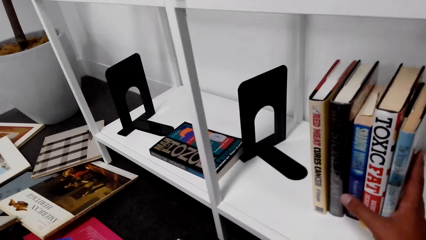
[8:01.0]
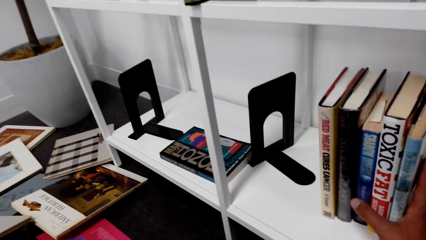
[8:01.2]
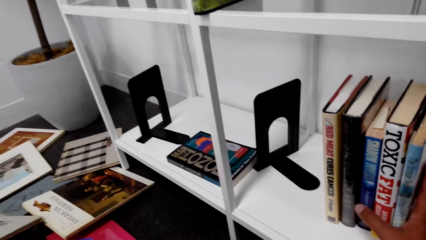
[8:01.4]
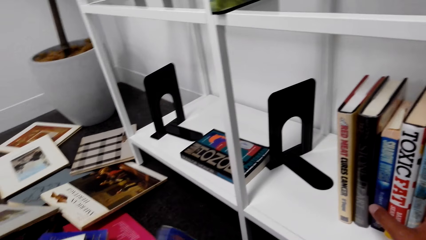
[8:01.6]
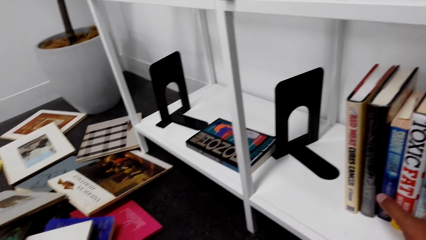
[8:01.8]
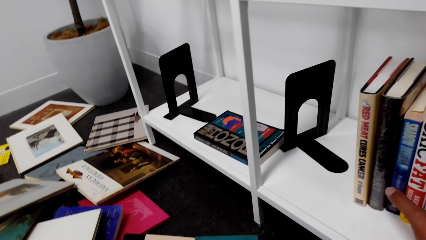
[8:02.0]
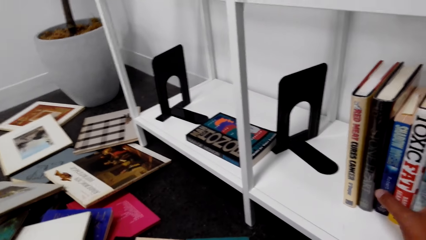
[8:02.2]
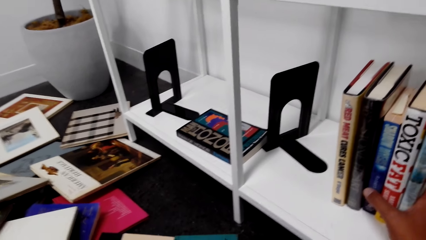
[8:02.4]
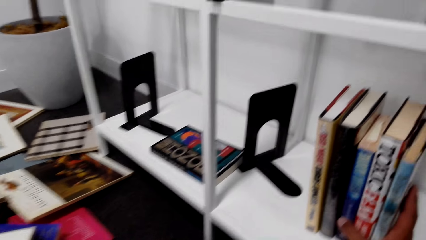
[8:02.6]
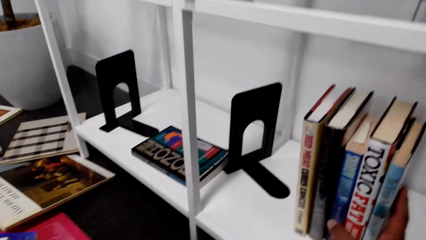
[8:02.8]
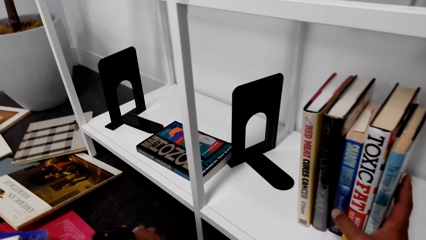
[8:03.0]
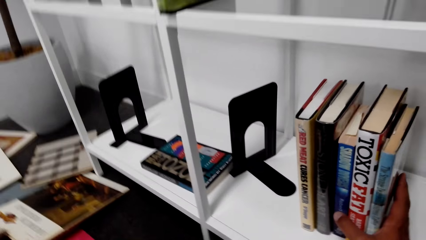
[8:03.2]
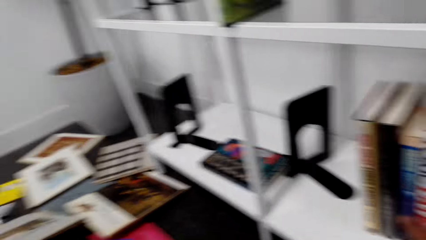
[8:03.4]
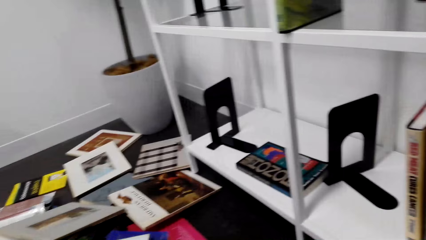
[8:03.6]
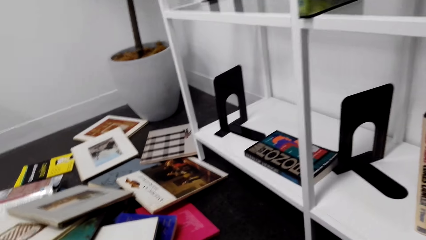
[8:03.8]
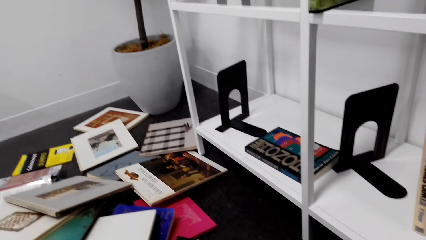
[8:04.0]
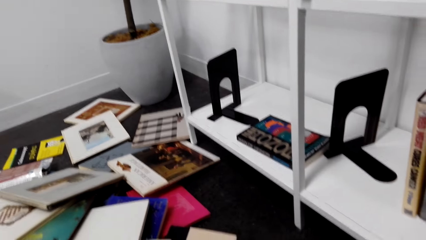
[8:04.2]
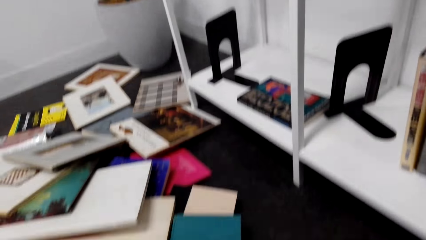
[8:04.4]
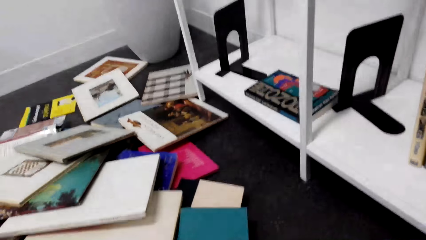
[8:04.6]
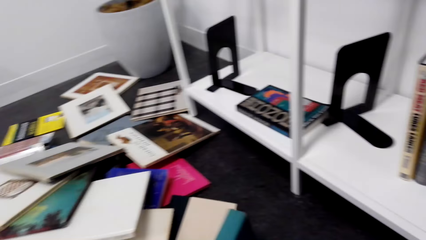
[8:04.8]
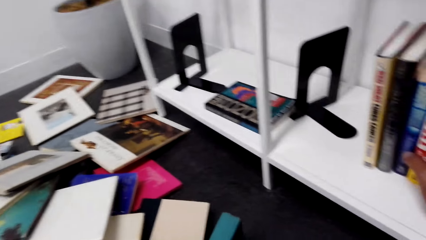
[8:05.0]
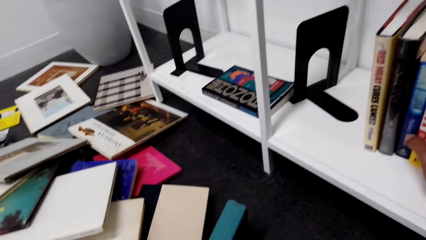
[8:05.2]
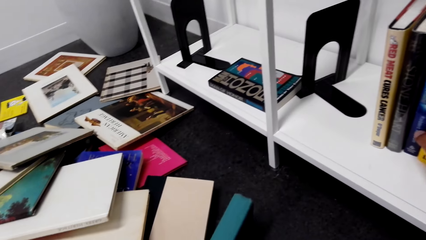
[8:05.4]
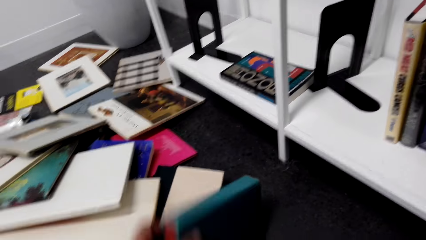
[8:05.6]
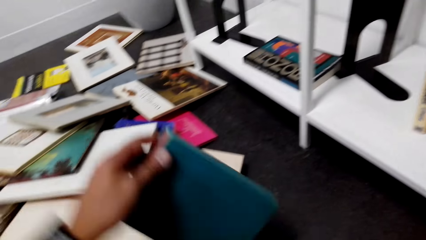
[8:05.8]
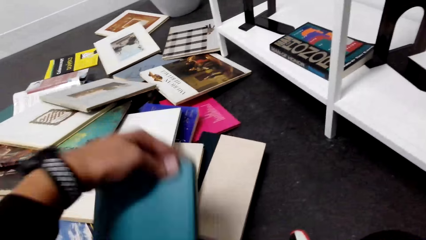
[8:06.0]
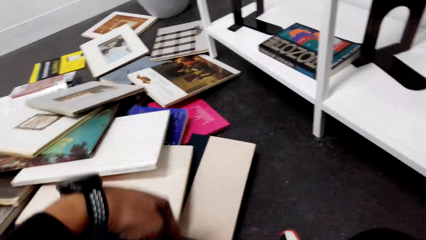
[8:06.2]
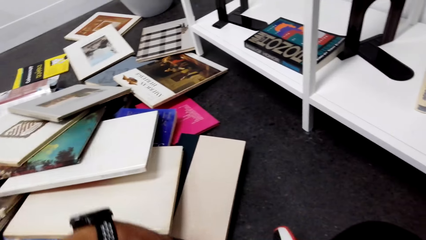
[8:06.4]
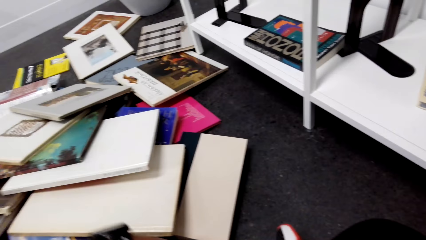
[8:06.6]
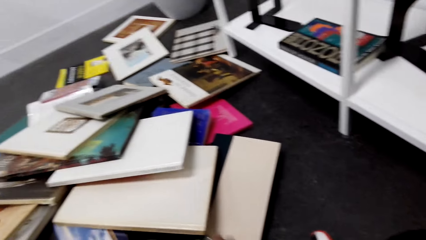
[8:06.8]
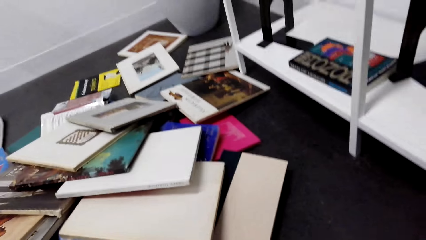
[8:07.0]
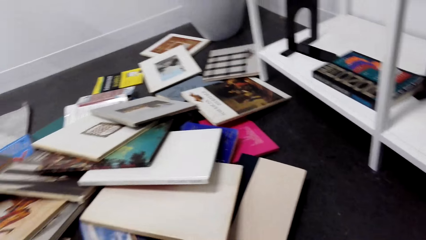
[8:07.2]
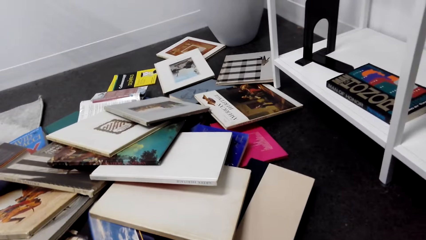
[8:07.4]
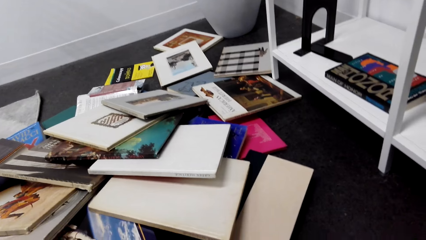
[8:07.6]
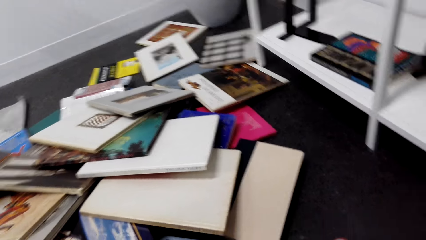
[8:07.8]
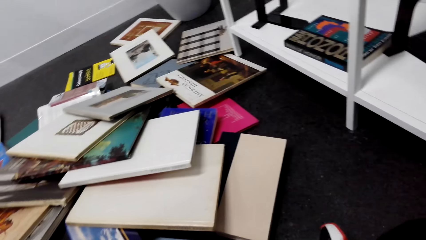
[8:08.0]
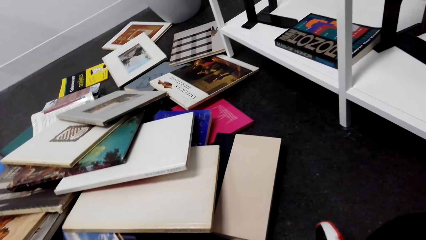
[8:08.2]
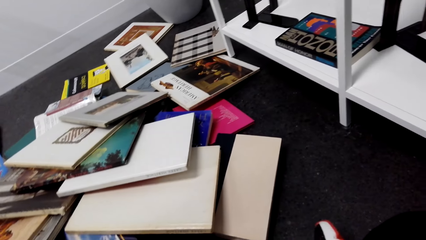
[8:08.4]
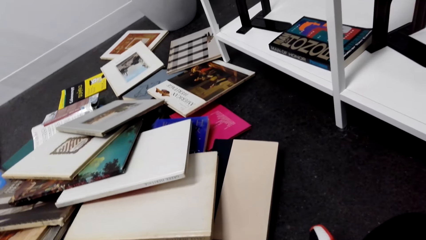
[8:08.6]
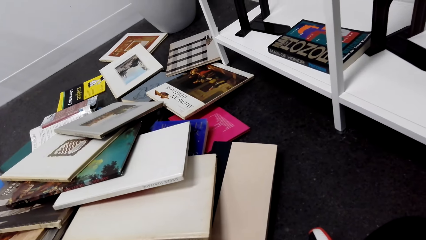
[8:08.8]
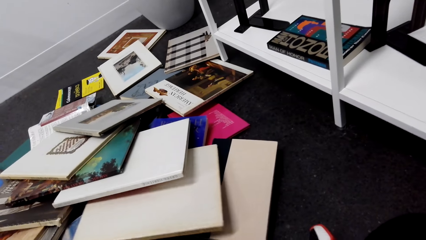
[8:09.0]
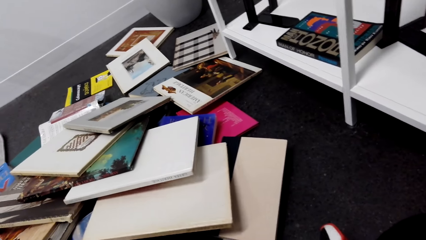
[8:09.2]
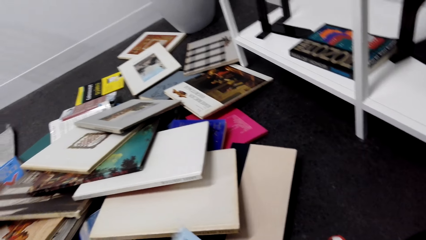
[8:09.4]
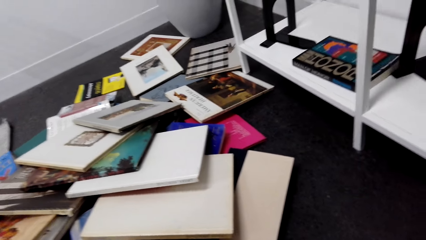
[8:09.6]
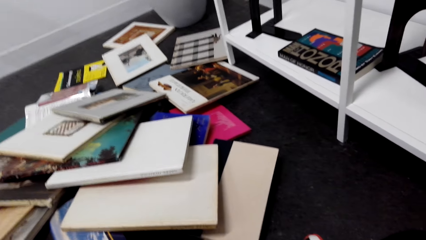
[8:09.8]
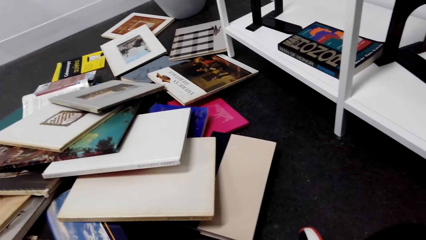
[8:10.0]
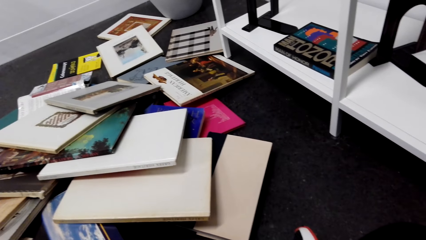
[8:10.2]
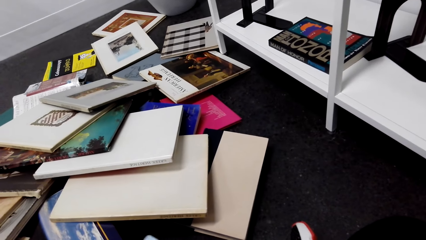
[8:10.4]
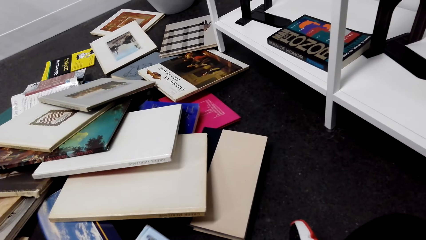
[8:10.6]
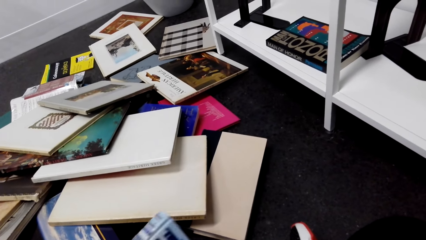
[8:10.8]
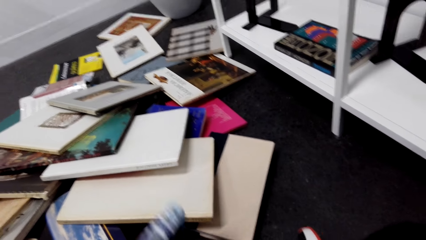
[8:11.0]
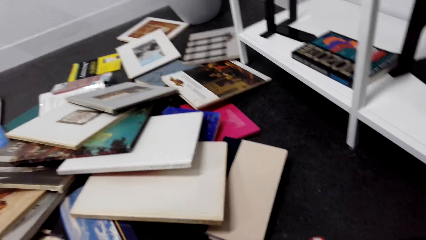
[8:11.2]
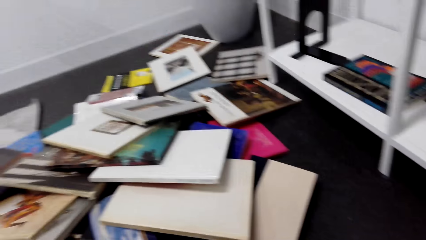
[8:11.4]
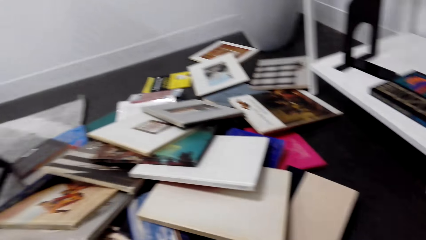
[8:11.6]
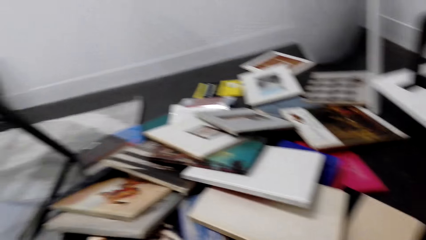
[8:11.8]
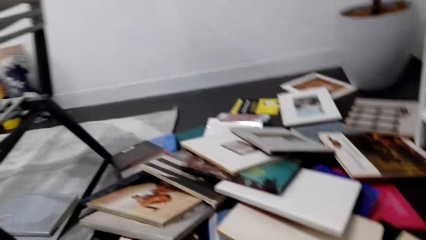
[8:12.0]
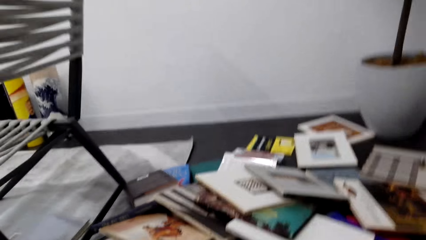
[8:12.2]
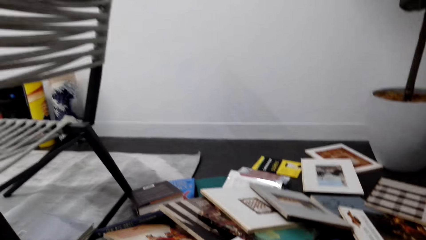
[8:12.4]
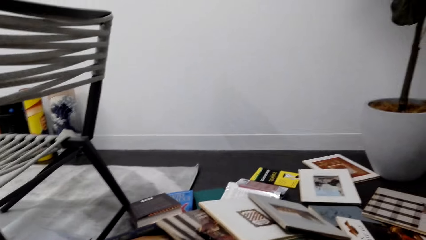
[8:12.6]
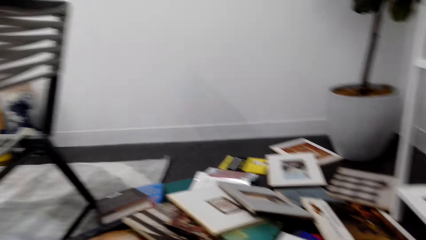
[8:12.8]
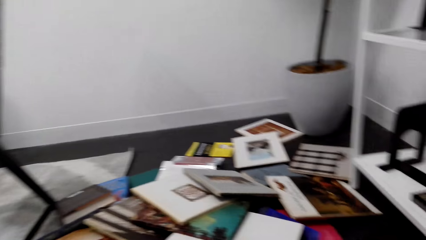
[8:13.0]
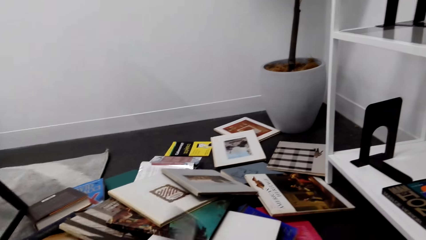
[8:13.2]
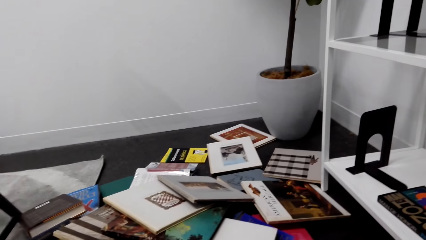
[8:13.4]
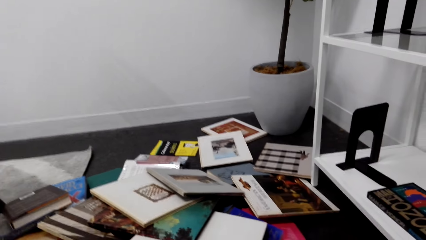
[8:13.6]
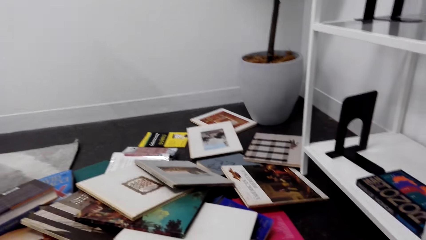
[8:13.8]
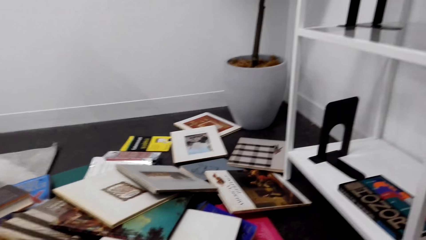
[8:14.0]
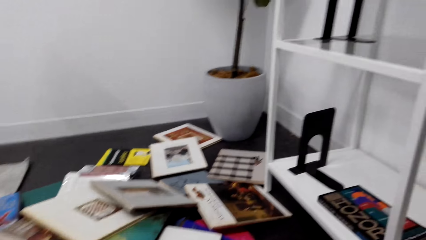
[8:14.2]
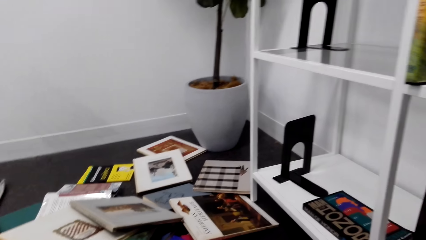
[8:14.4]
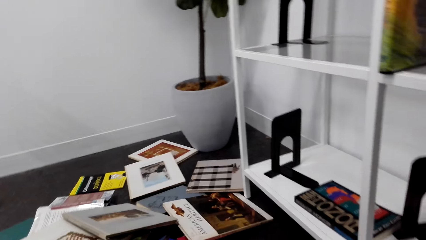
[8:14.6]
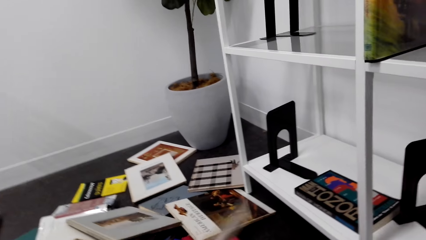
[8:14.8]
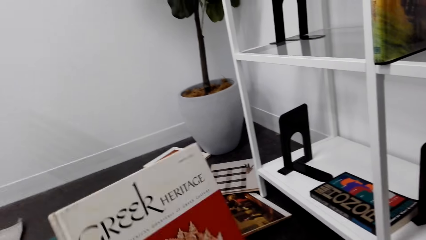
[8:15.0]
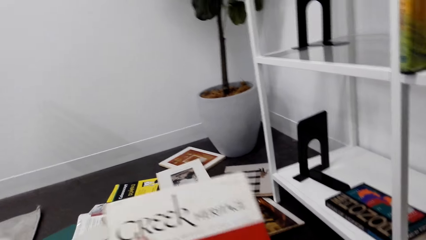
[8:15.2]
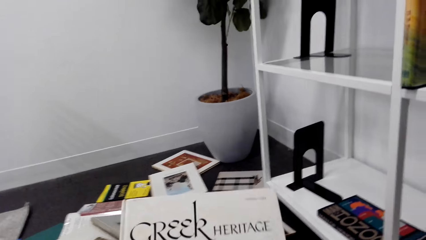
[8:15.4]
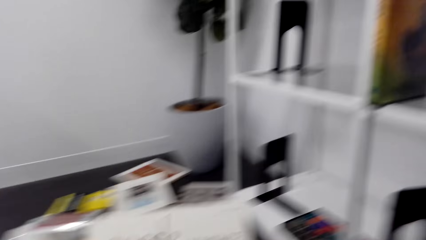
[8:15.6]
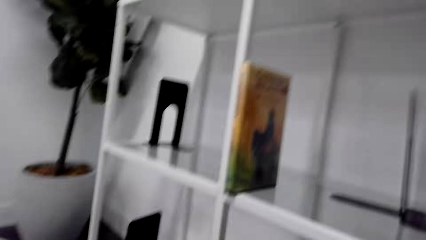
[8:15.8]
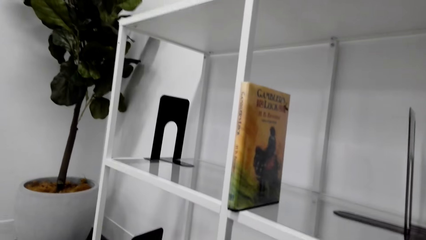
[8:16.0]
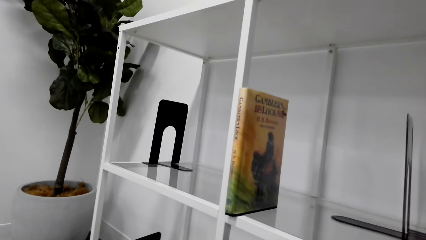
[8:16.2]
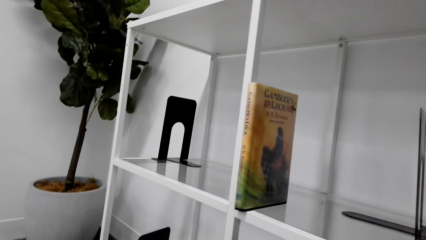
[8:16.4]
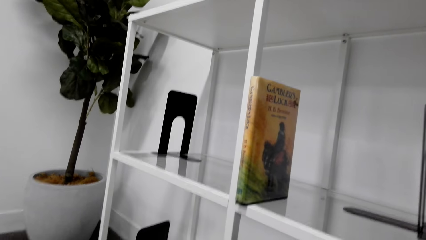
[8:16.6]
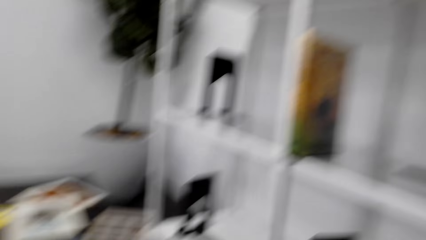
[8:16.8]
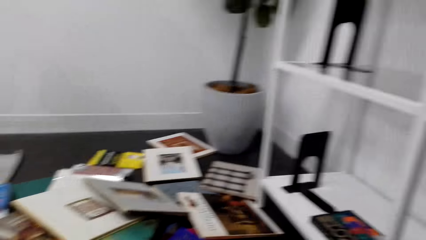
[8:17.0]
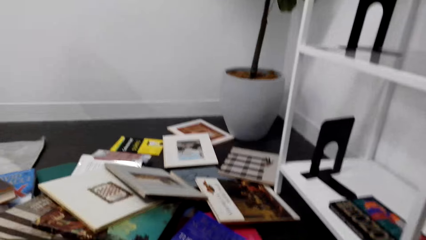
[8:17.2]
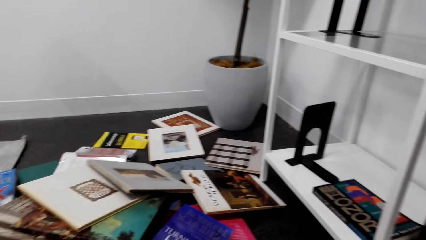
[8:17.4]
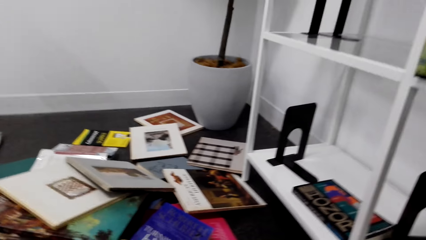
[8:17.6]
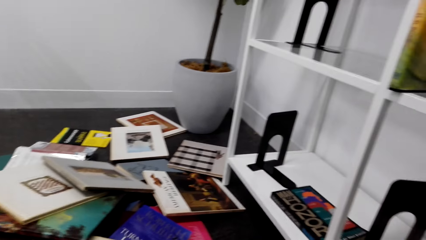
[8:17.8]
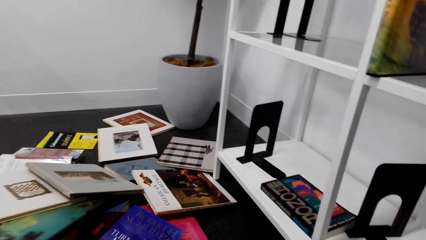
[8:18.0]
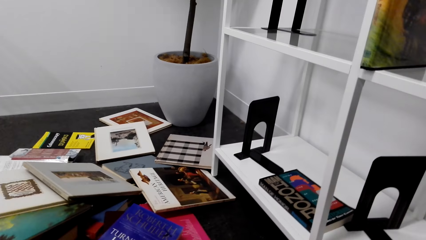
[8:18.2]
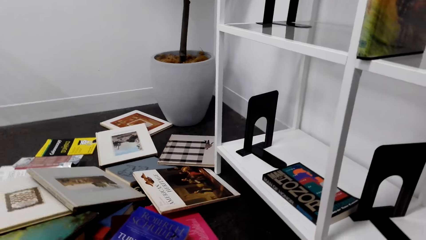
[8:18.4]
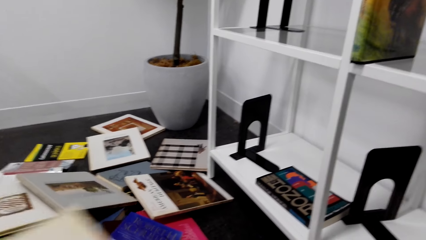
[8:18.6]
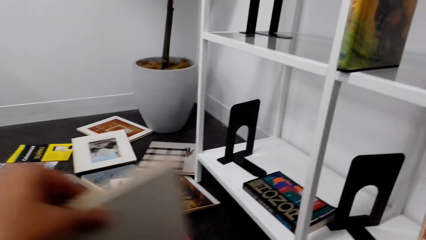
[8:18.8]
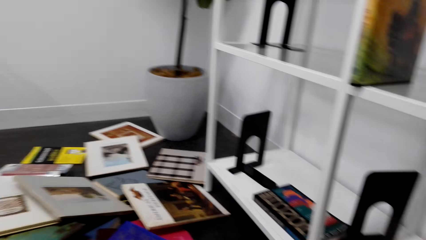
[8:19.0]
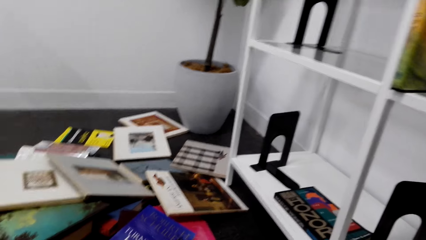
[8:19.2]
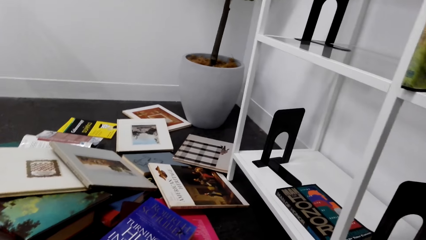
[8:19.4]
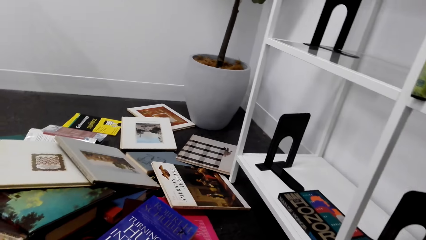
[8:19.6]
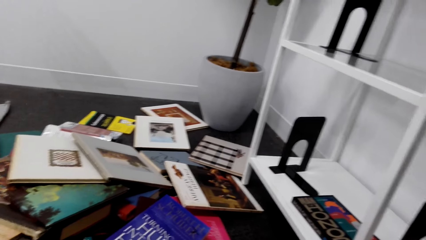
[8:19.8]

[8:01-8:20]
The camera wearer picks novel books on the floor.
